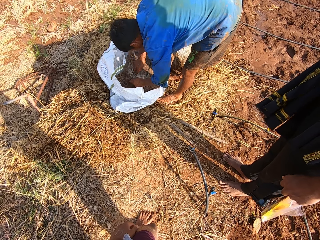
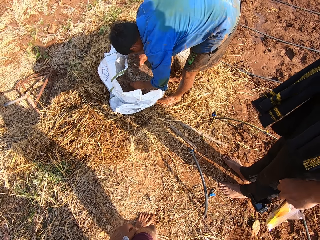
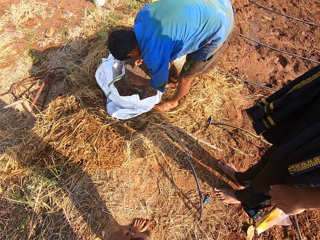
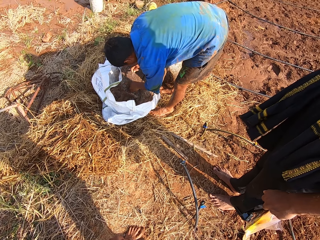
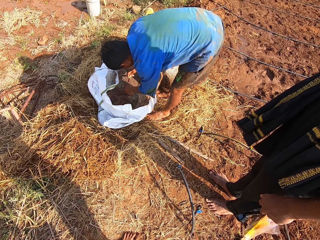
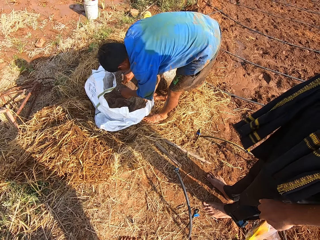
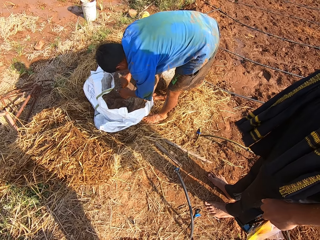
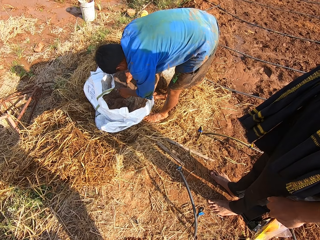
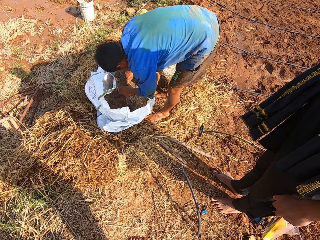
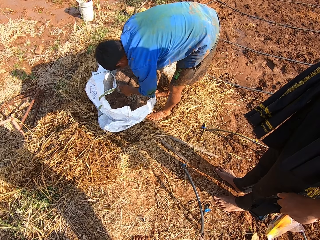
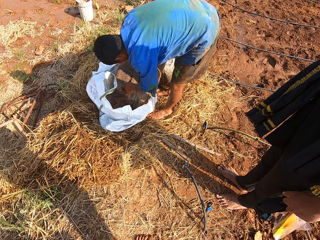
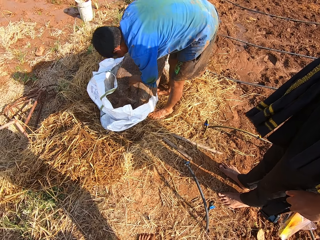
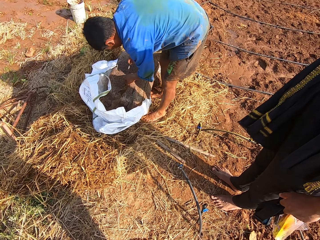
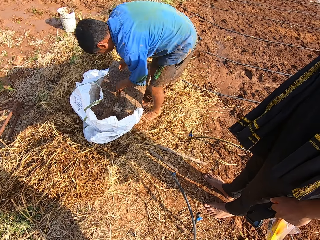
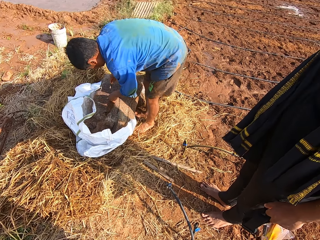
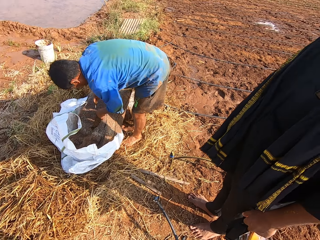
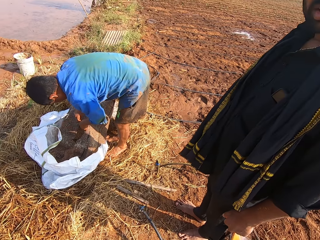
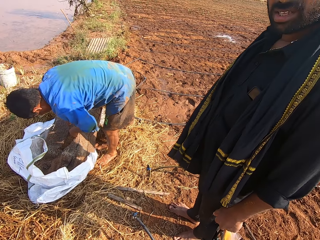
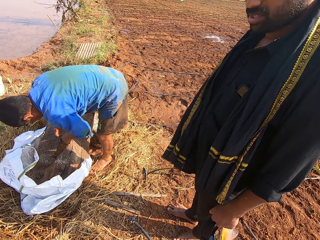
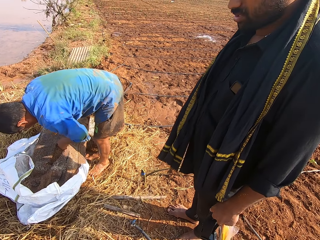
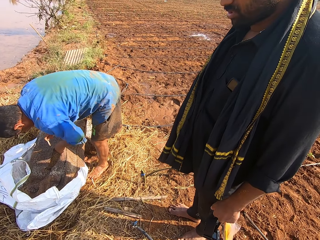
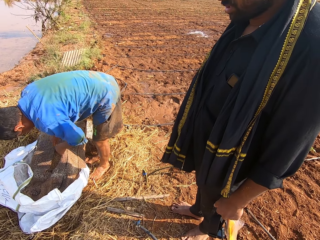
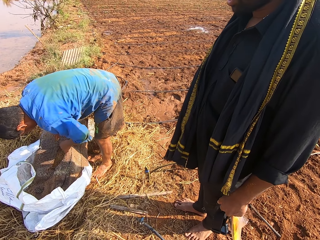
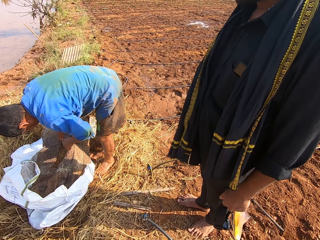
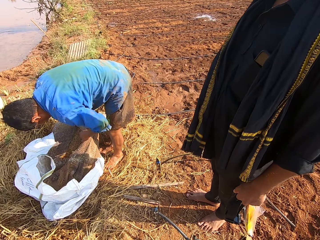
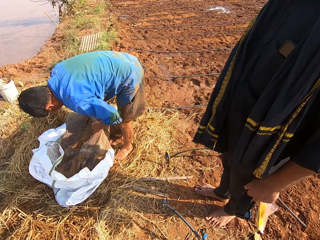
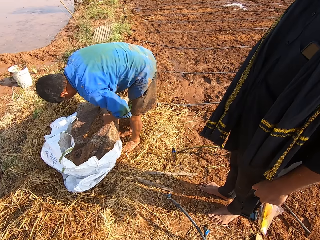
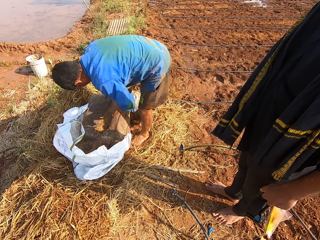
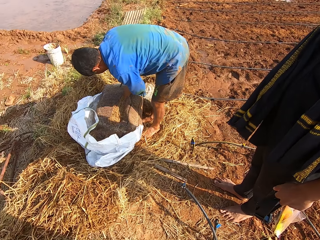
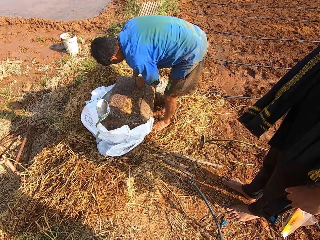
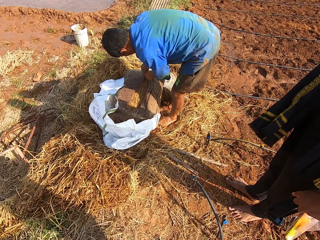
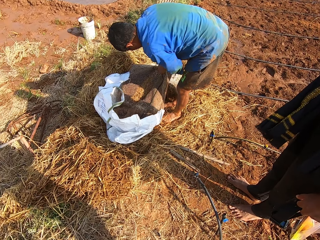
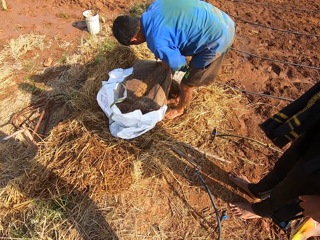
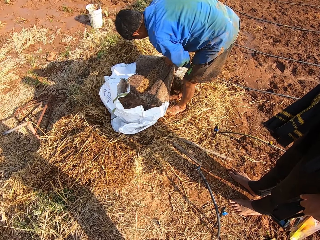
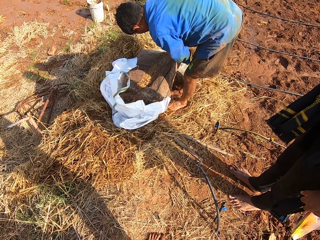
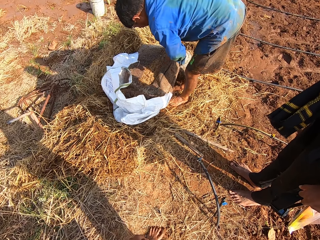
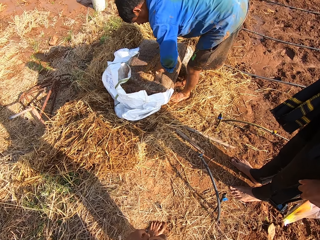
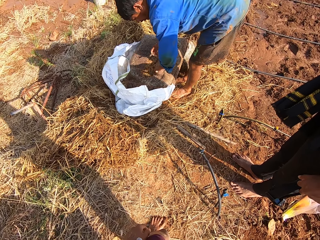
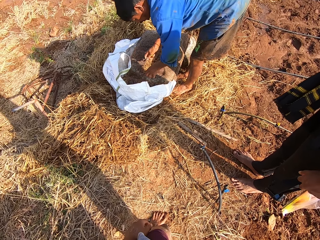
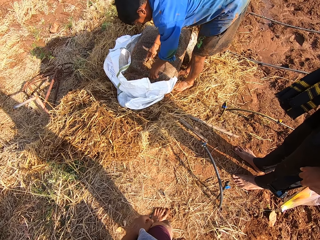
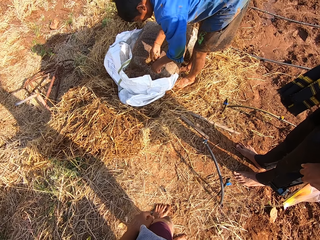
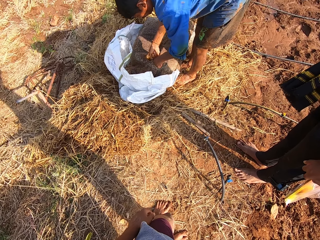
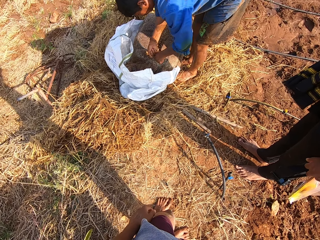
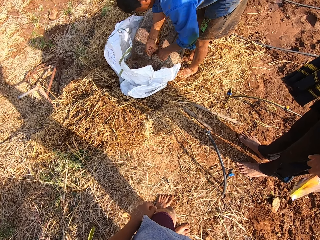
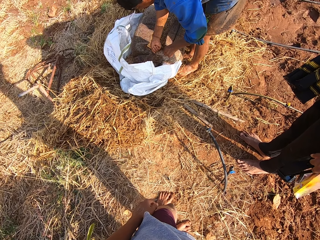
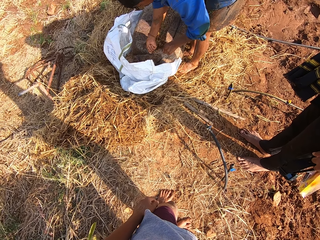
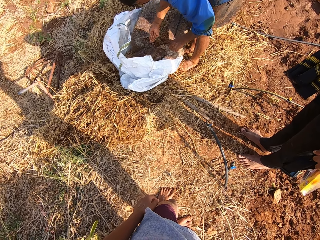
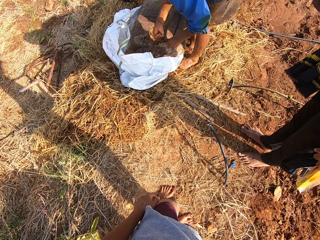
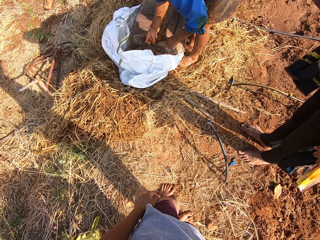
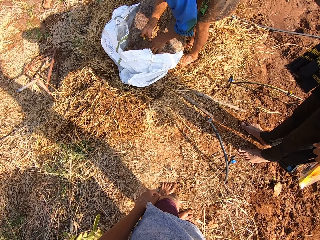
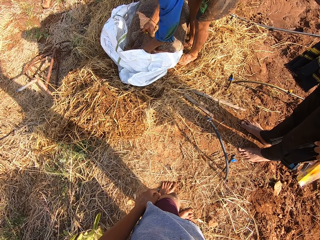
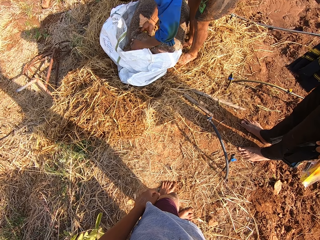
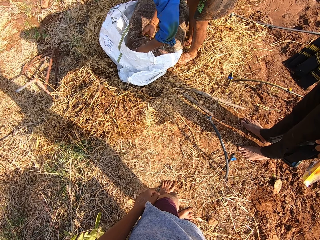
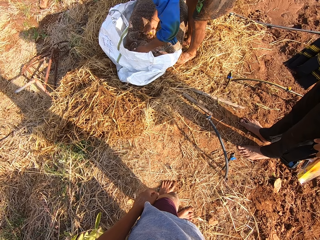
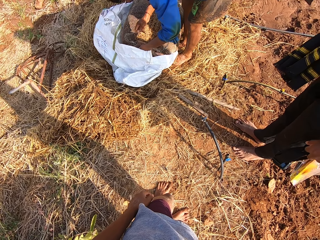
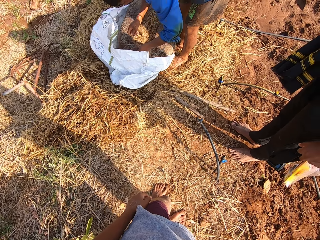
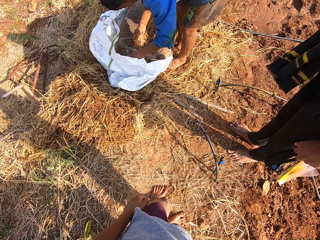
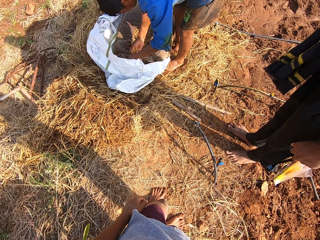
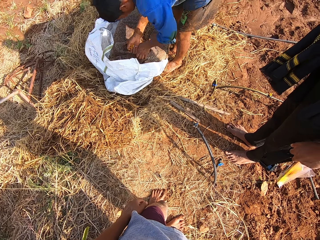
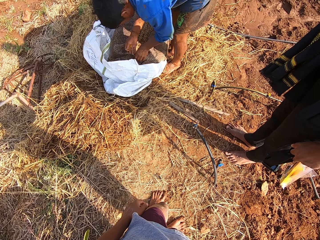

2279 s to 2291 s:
The camera wearer talks with a man. The man cuts something. The camera wearer talks with another man.

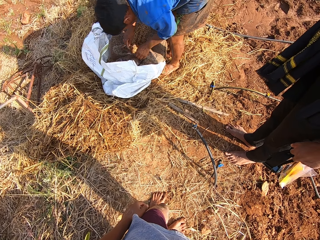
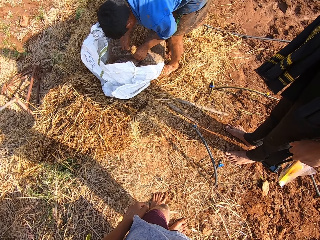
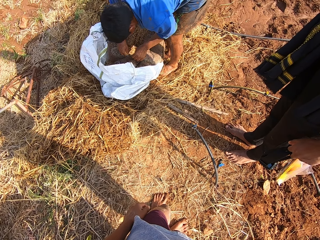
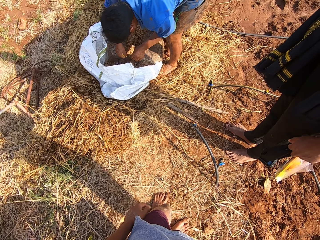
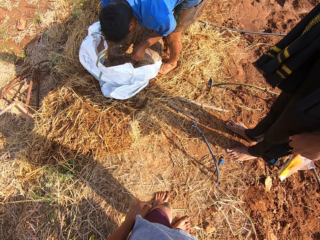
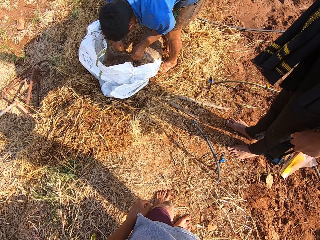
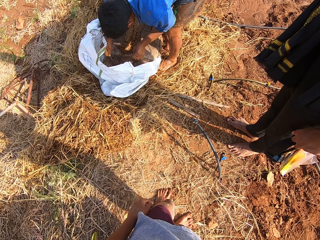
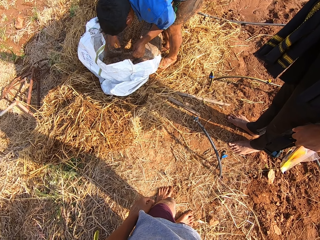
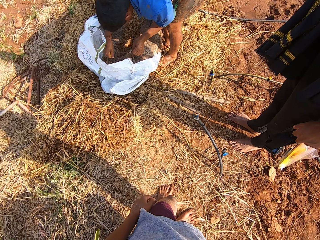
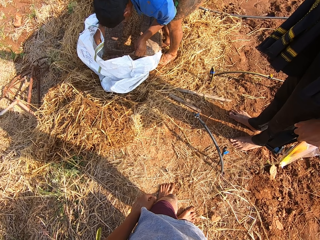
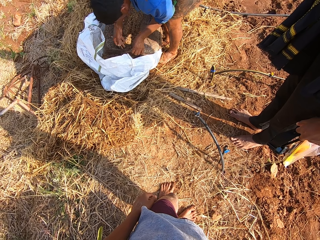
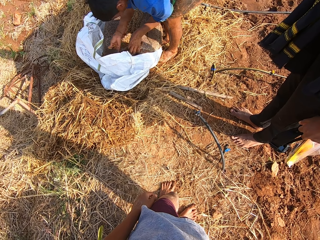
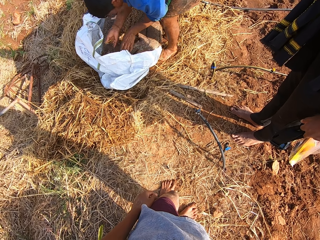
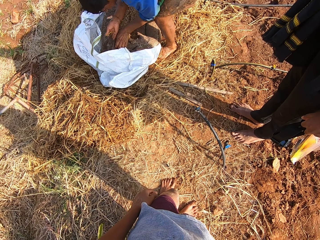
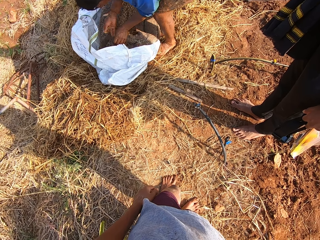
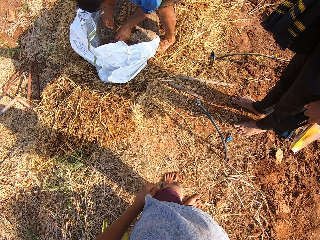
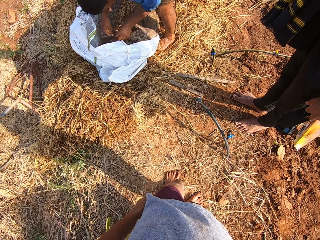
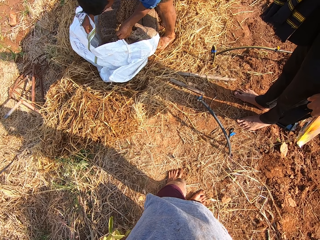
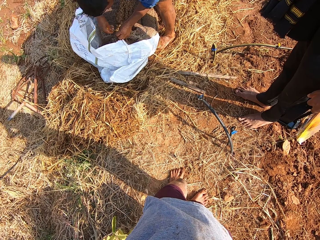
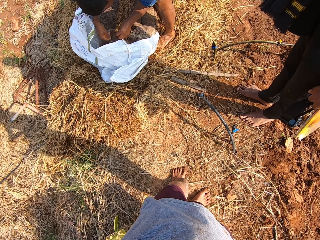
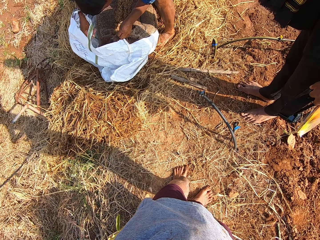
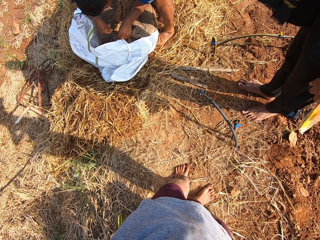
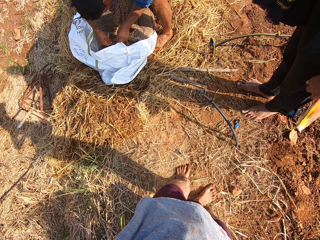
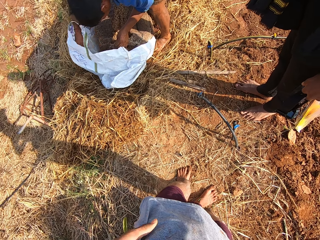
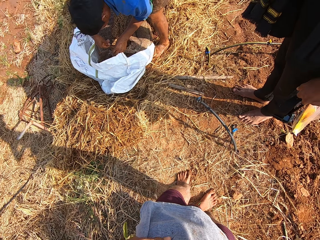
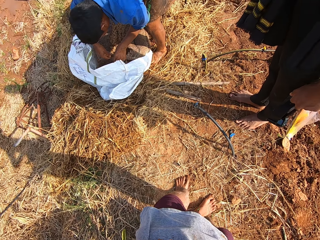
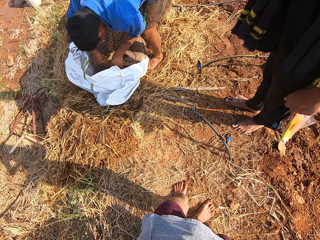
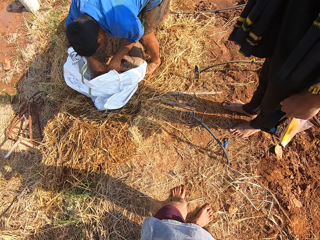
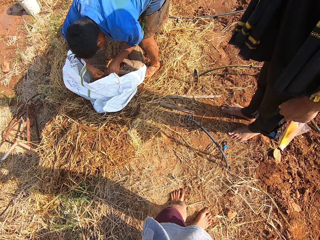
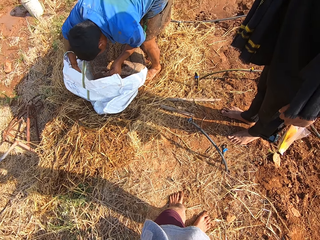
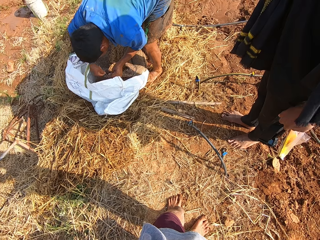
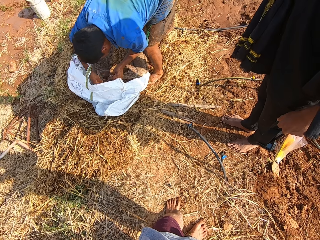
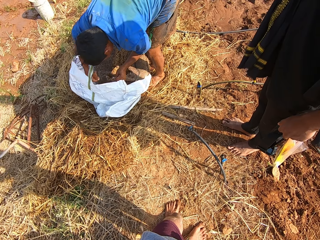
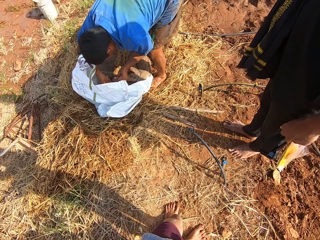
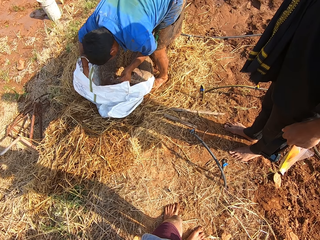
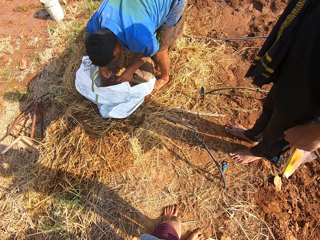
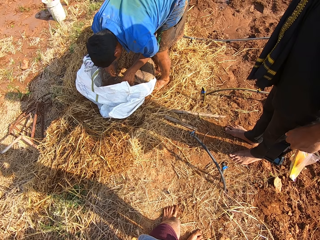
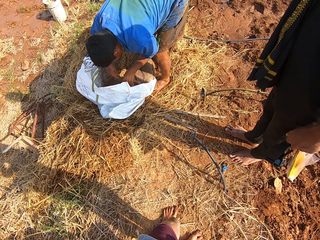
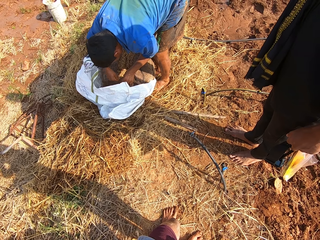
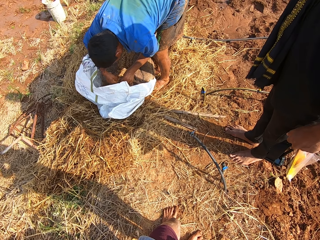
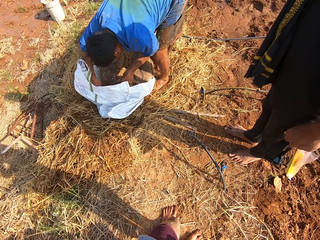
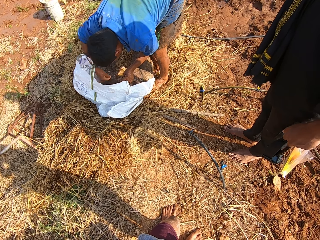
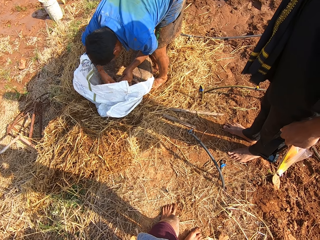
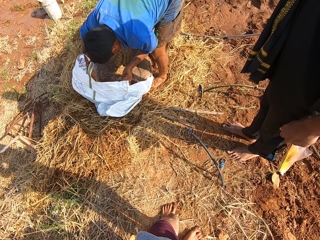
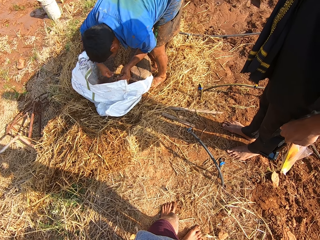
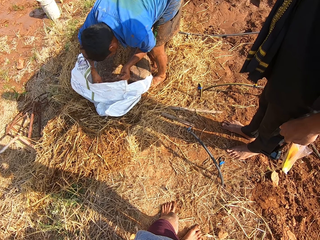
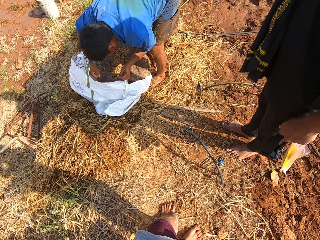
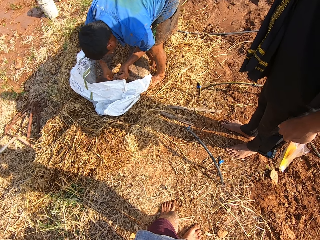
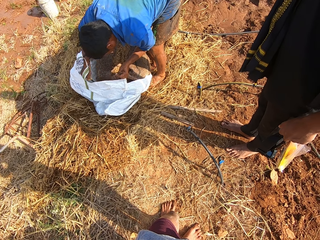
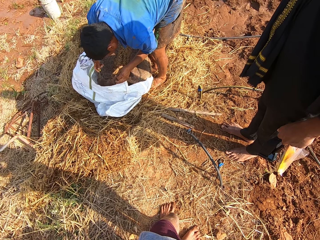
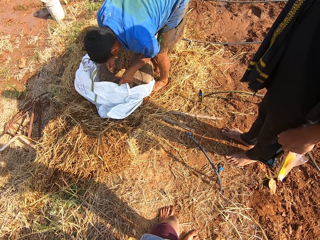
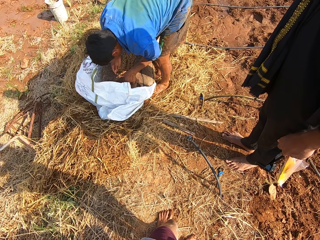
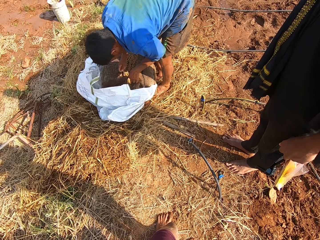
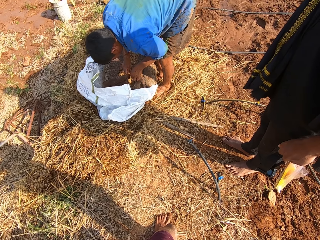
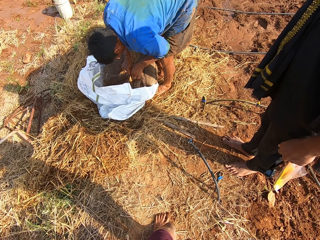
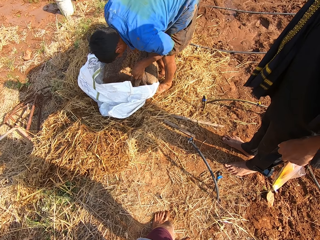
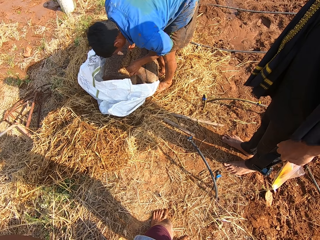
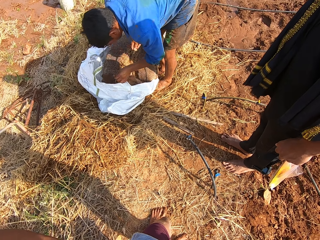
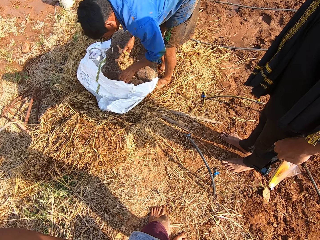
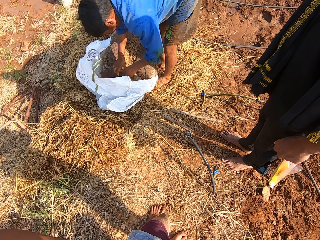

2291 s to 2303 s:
The camera wearer stares at a man.
